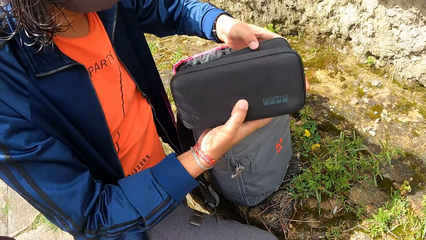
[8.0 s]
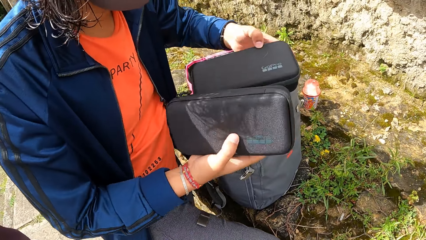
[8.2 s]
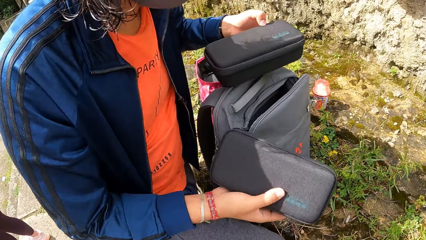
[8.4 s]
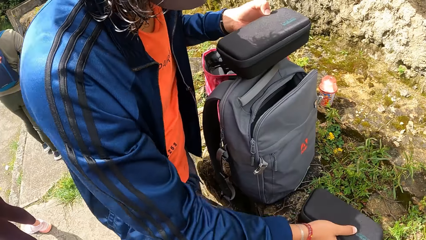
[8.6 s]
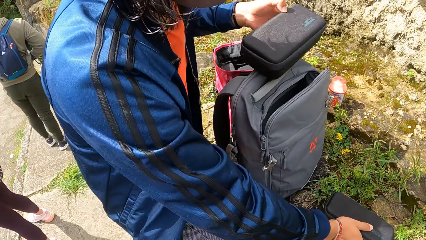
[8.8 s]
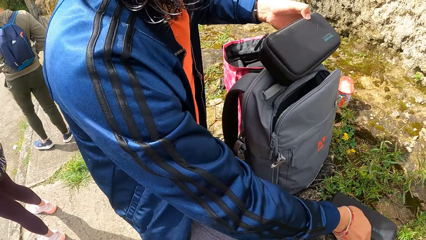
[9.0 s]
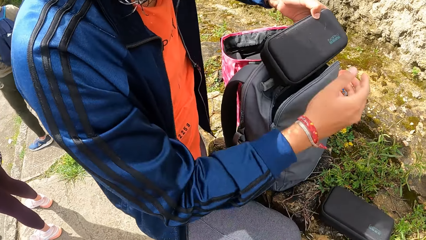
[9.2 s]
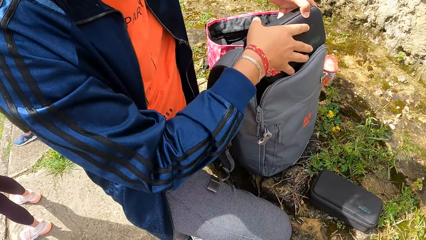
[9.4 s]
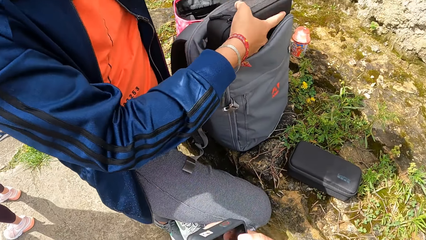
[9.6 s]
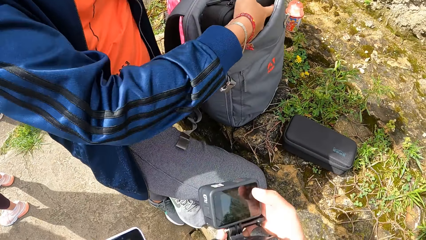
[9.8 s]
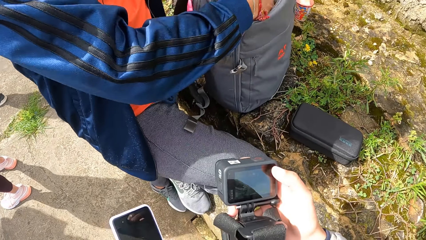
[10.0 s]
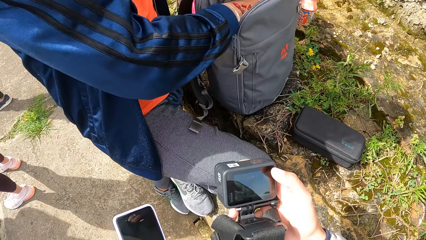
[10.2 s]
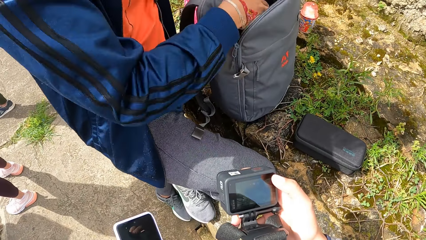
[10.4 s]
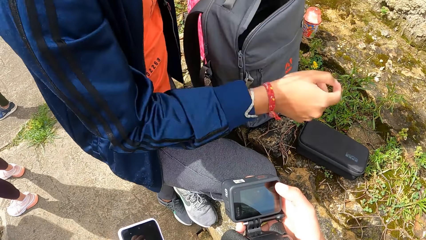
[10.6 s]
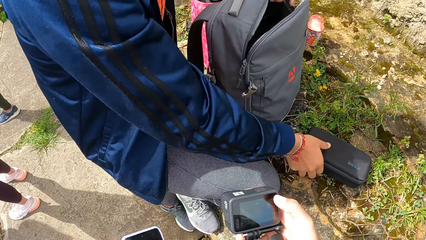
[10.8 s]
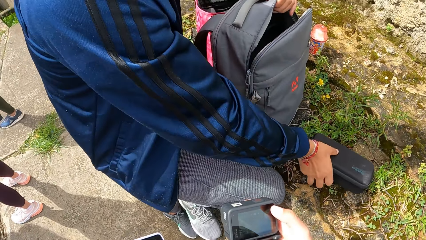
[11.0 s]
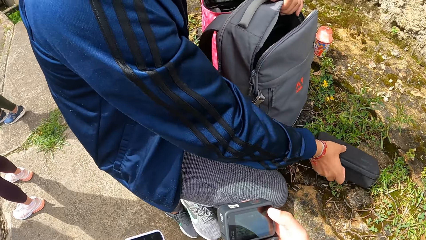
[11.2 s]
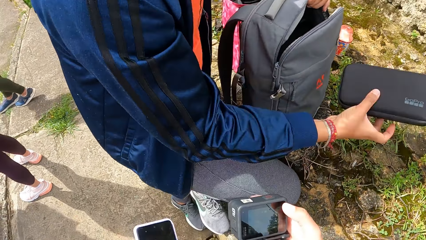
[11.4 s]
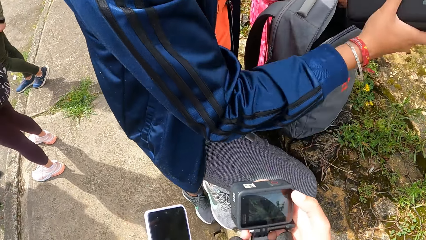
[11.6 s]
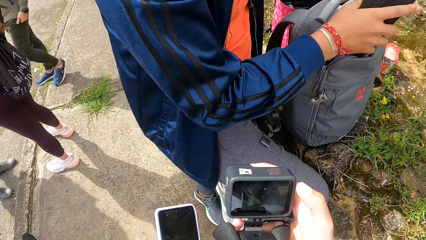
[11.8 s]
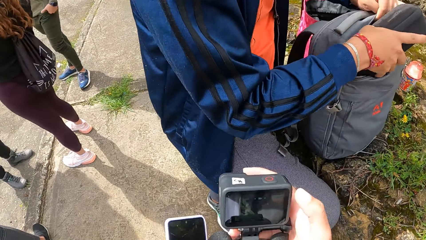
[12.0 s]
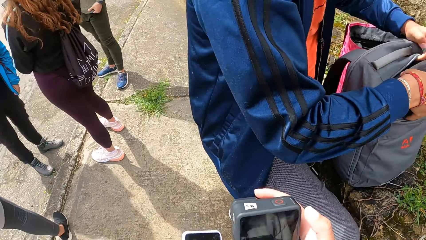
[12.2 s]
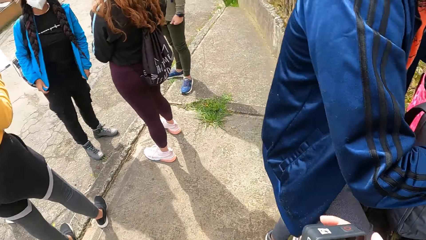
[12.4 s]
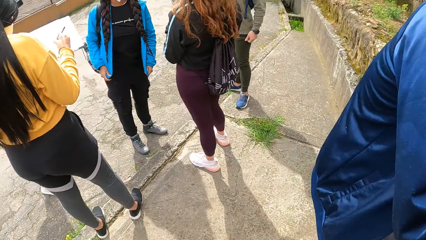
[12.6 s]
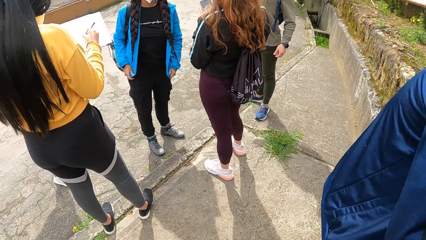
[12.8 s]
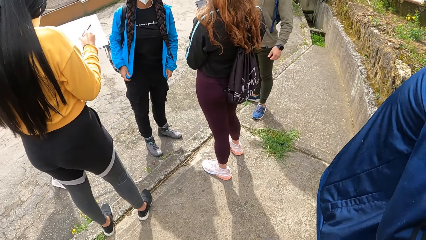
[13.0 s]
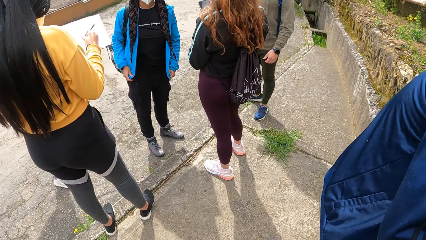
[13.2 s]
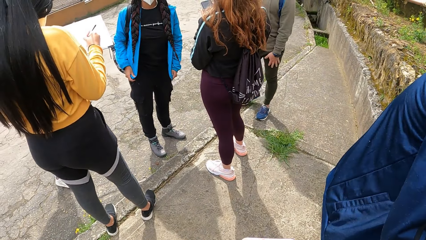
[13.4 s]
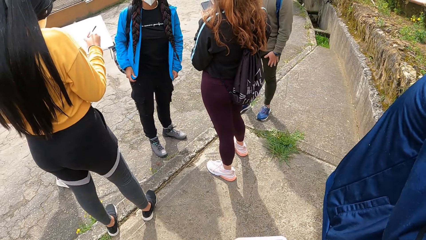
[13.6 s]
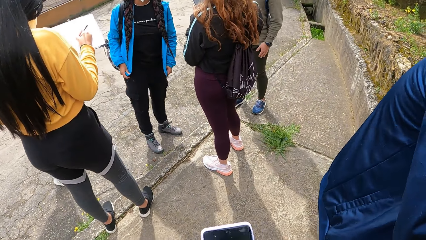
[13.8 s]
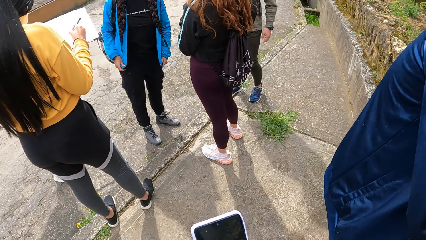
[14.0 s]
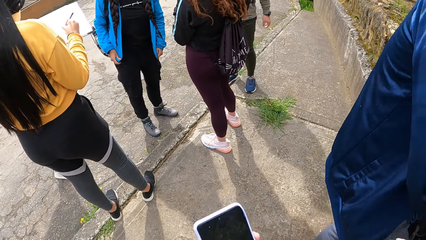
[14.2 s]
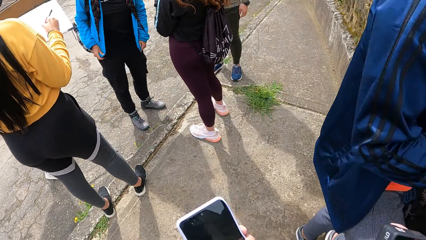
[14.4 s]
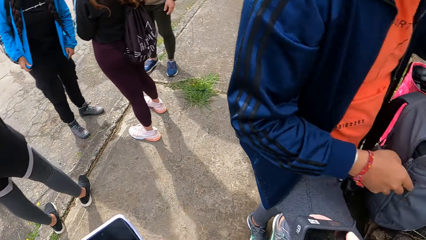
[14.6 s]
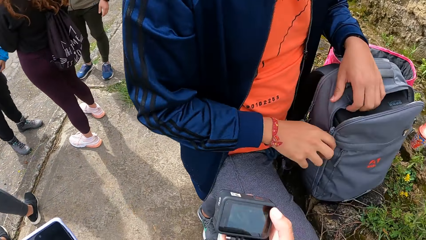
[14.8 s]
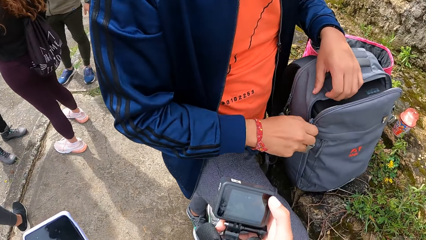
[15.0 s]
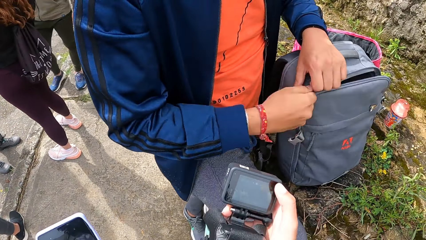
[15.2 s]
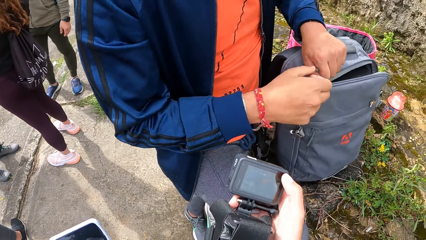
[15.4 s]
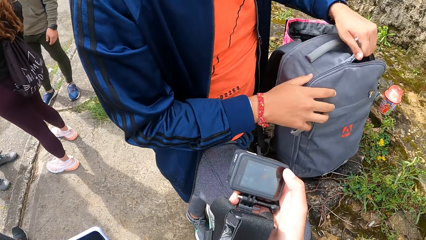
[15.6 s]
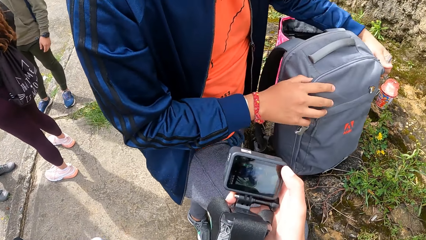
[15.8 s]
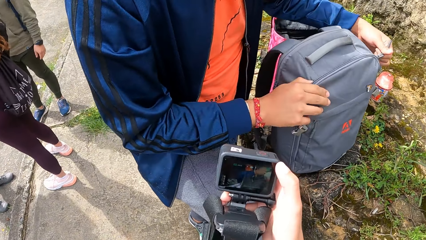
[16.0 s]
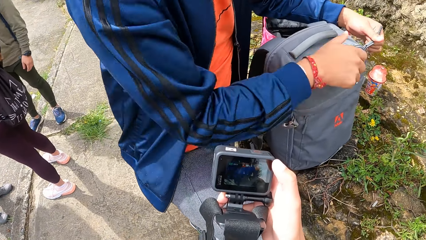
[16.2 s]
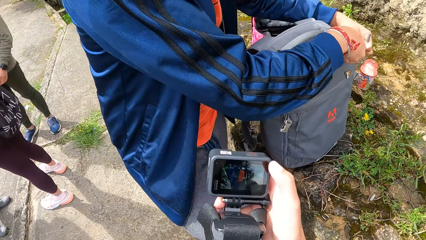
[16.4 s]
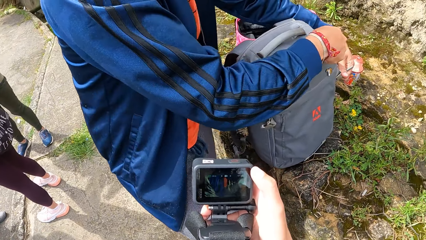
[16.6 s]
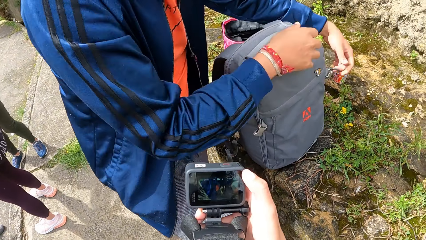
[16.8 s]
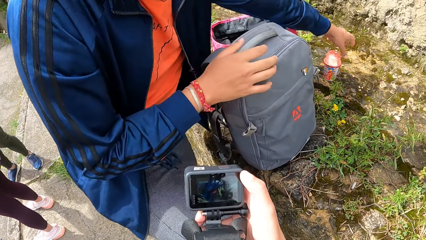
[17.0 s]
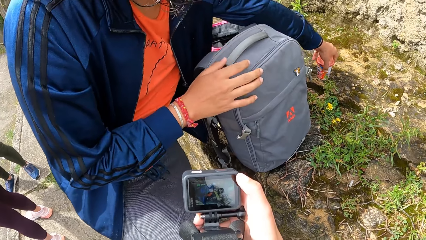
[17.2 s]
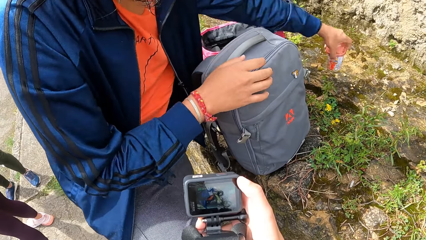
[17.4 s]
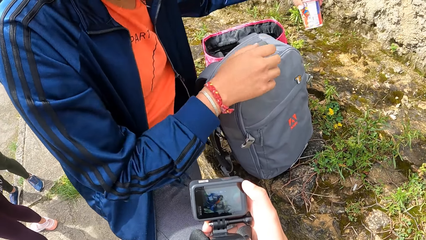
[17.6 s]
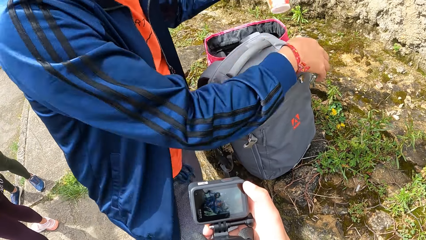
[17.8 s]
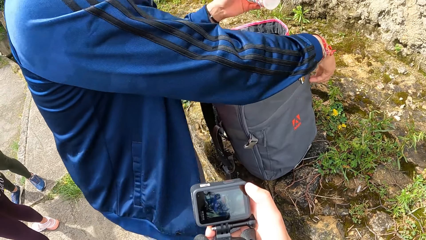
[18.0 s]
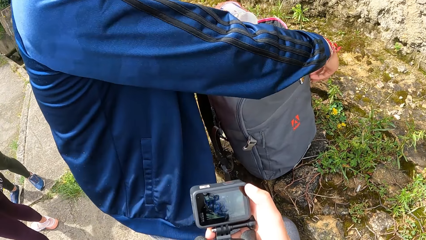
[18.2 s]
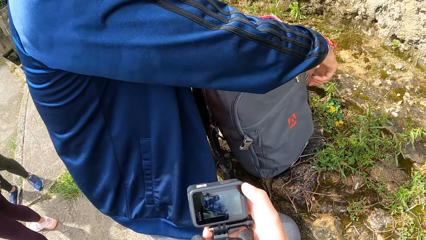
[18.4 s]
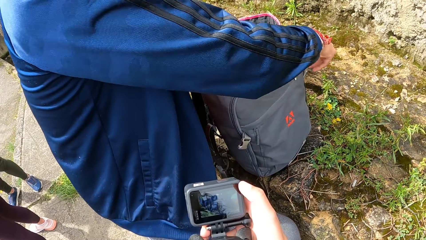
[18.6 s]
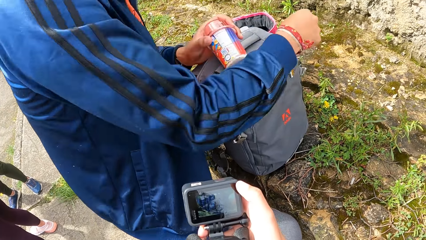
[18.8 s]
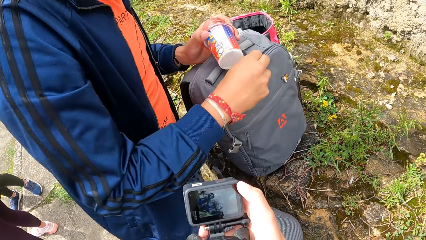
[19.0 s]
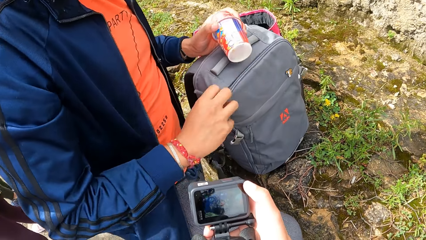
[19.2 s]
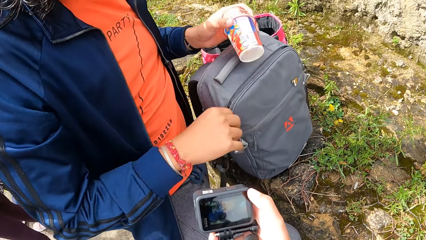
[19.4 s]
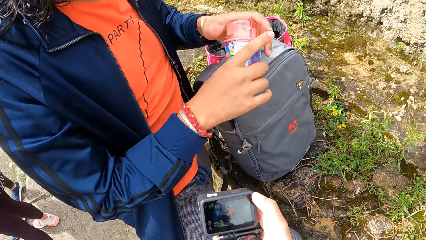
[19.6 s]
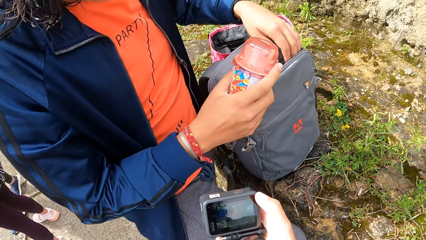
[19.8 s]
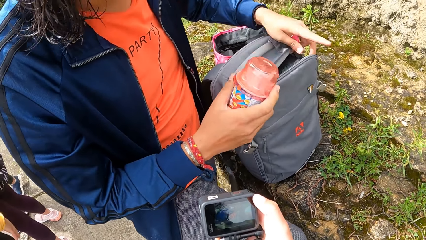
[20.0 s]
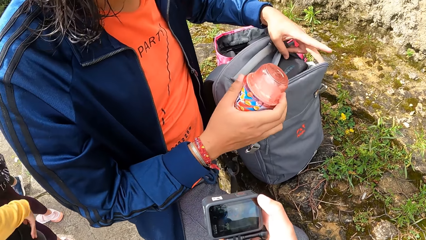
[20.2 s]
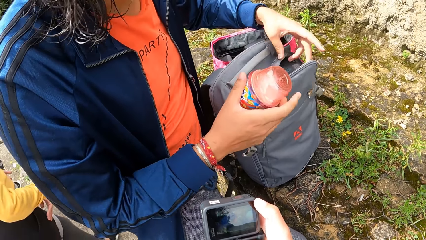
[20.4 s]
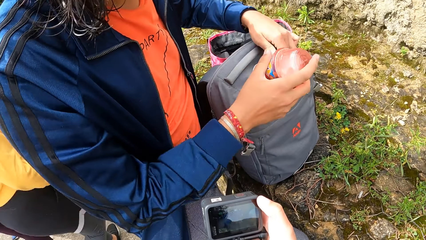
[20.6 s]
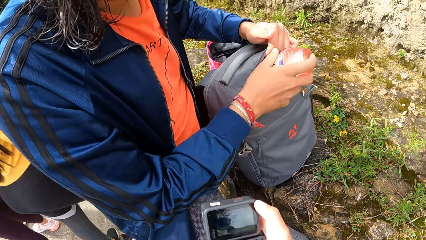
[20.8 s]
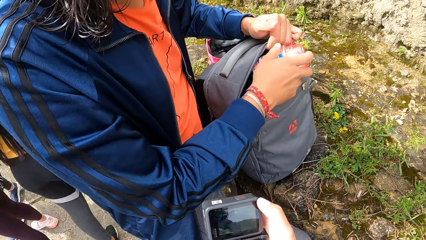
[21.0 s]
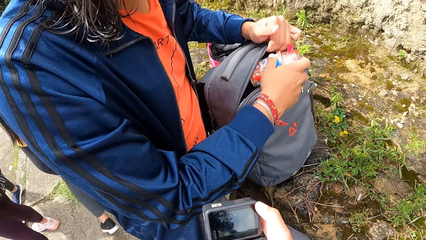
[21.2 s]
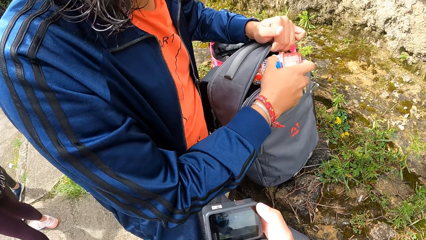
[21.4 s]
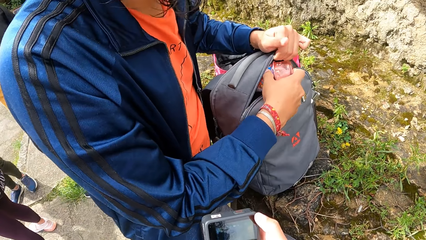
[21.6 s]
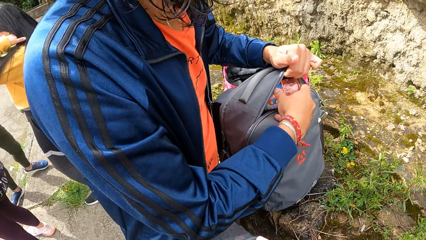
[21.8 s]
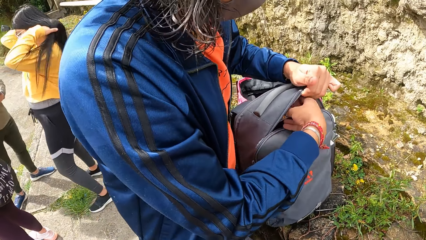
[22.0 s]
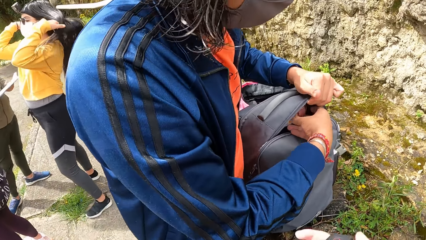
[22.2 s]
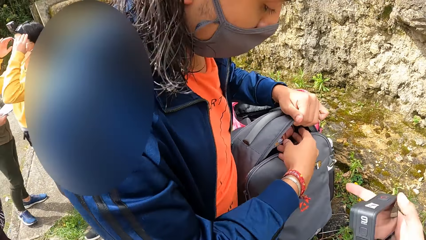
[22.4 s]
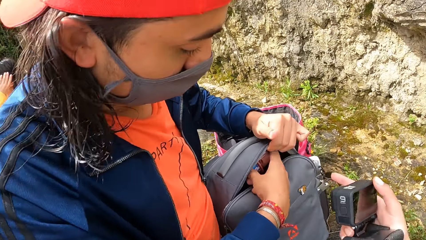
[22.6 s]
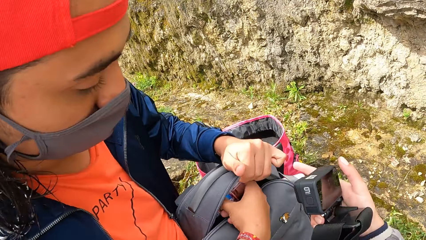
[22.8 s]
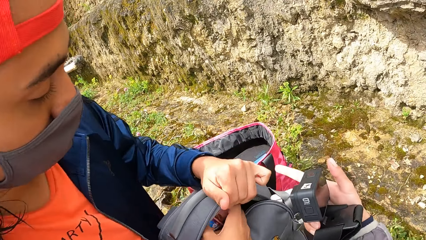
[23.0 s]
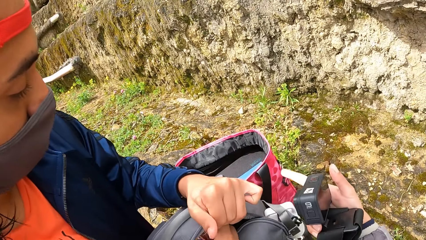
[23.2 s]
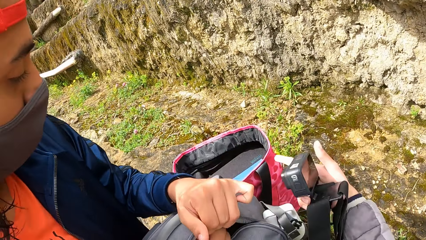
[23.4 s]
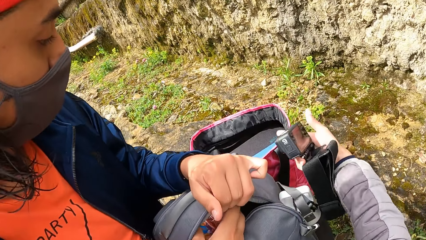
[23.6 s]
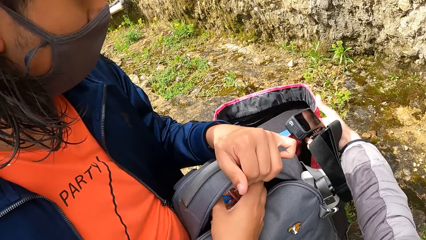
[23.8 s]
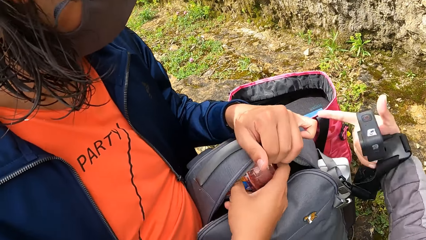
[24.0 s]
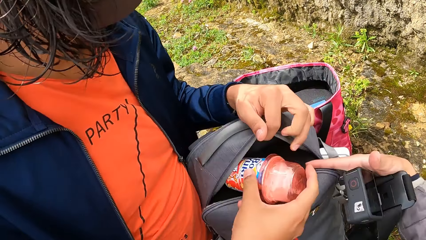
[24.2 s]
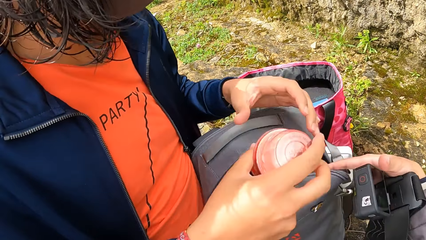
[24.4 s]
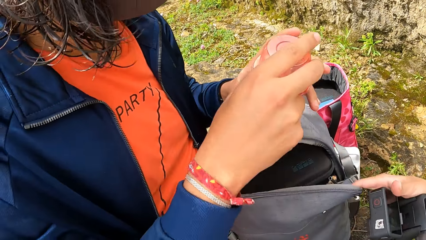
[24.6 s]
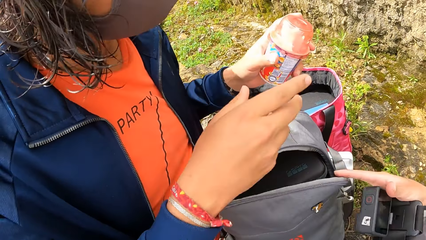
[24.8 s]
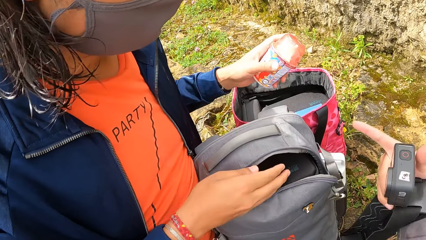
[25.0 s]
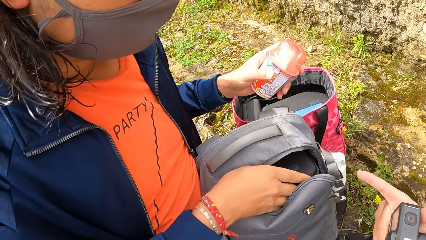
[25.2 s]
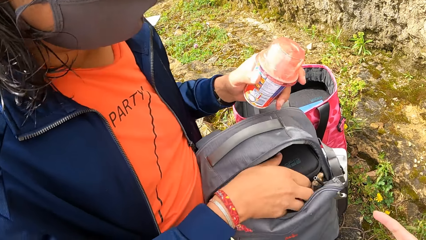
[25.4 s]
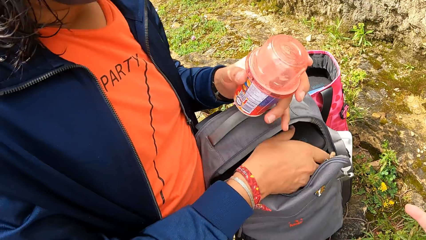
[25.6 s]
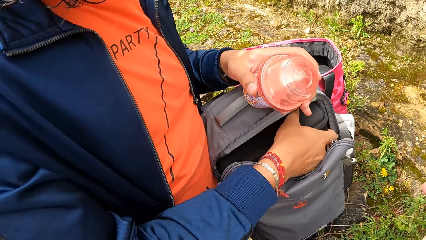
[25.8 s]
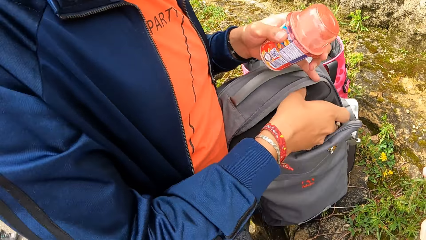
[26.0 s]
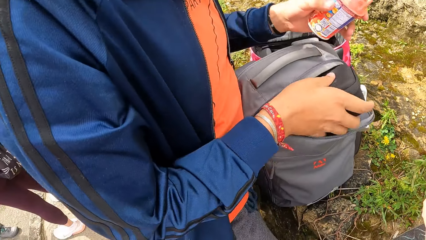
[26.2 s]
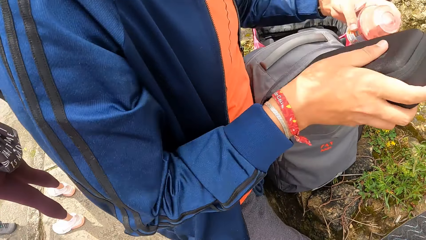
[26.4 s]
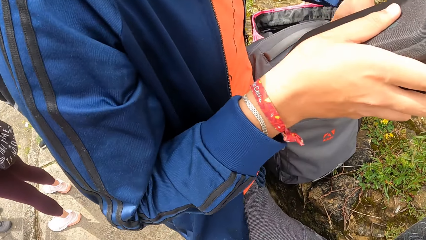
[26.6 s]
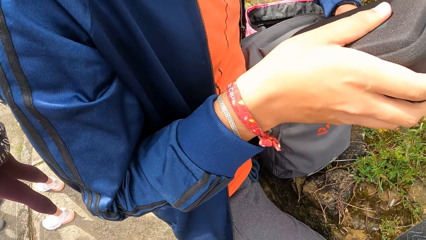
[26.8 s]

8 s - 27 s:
The man picks a camera bag from her right hand with his left hand. The man picks the camera bag from his right hand with his left hand. The man drops the camera bag on the pavement with his right hand. The man drops the camera bag in the bag with both hands. The man picks up the camera bag on the pavement with his right hand. The man drops the camera bag in the bag with his right hand. A woman writes in a book in her left hand with a pen in her right hand. The man zips the bag on the pavement with his left hand. The camera wearer holds the camera. The man picks up the yoghurt on the pavement with his left hand. The man unzips the bag on the pavement with his right hand. The man passes the yoghurt from his left hand to his right hand. The man drops the yoghurt in the bag on the pavement with his right hand. The camera wearer interacts with the man. The man picks the yoghurt in the bag on the pavement with his right hand. The man passes the yoghurt from his right hand to his left hand. The man removes the camera bag from the bag on the pavement with his right hand.
